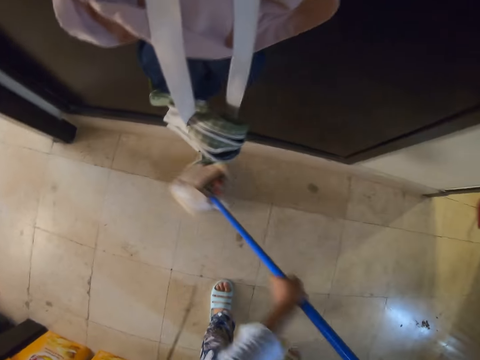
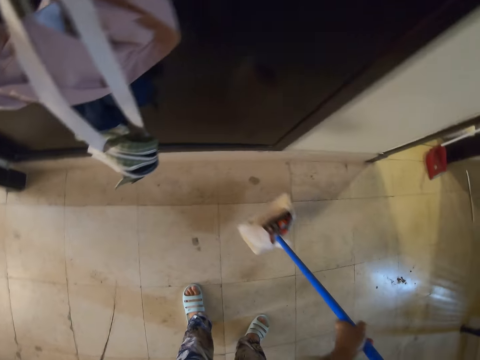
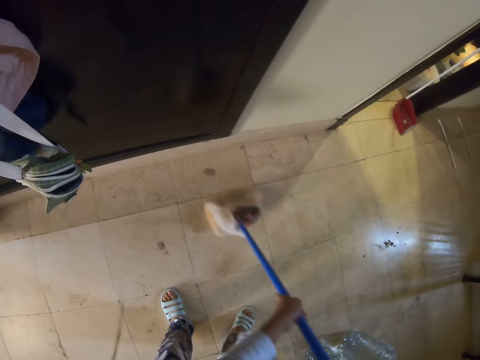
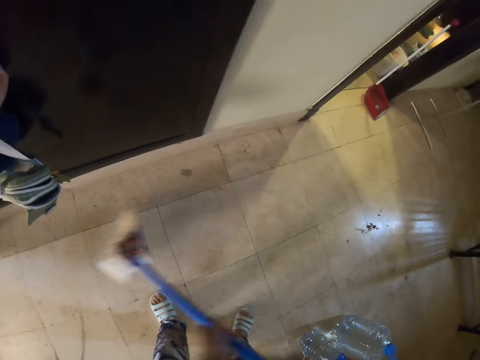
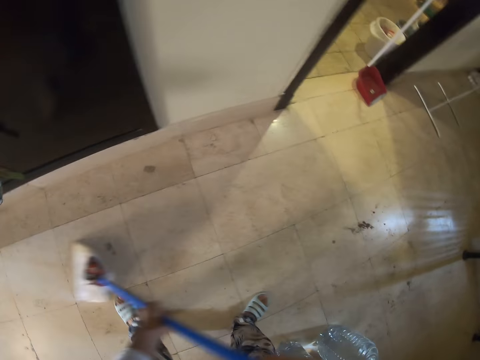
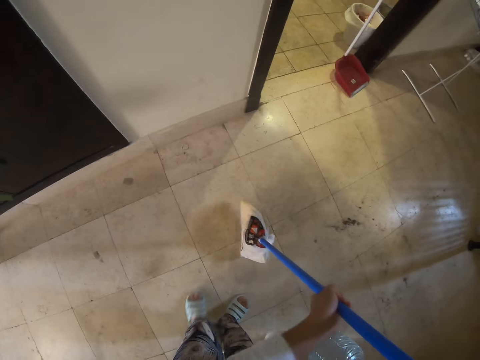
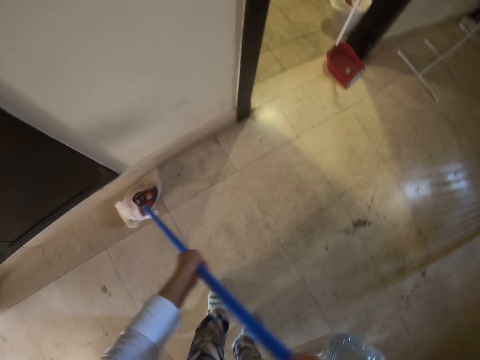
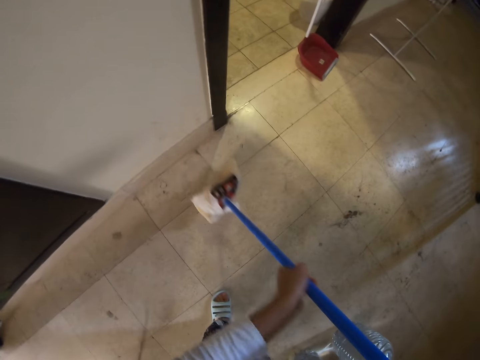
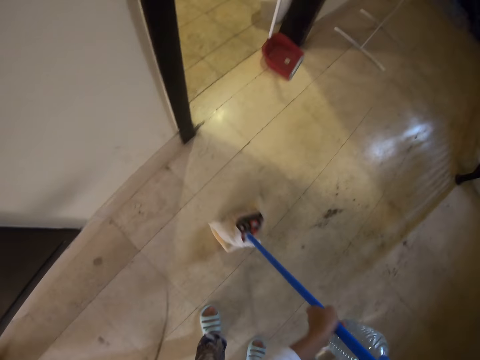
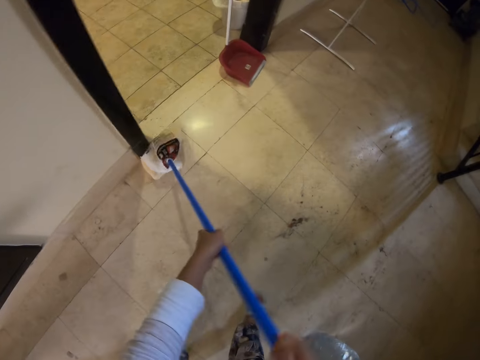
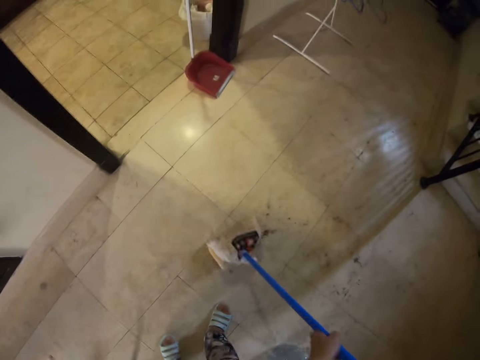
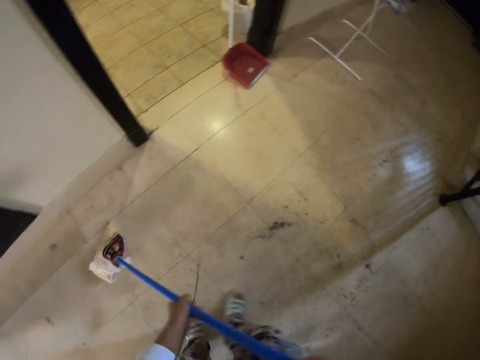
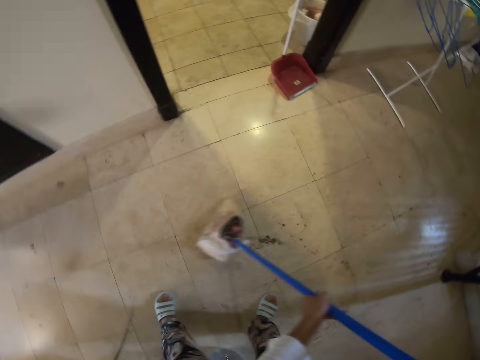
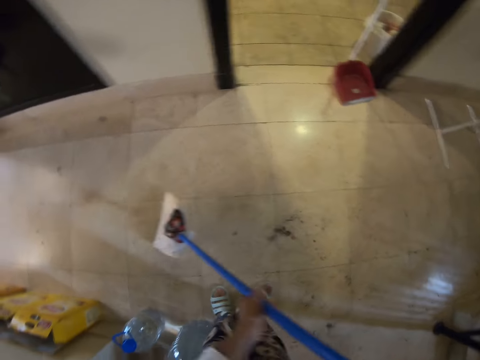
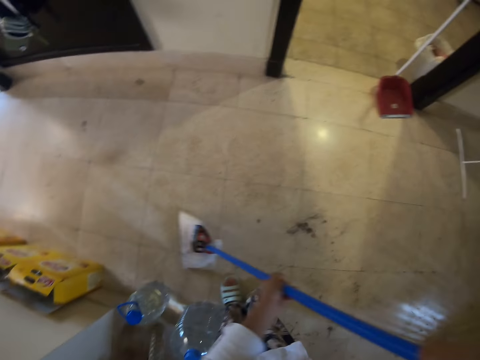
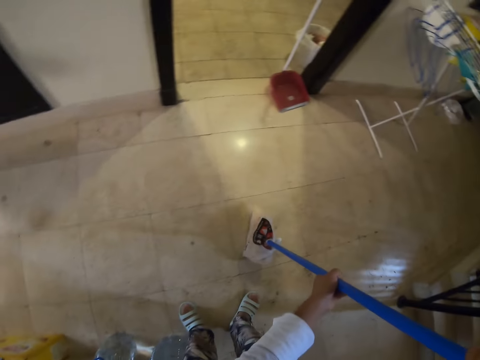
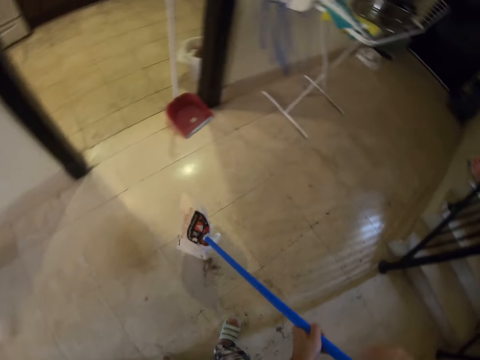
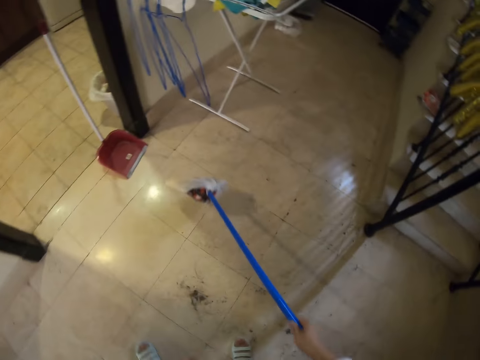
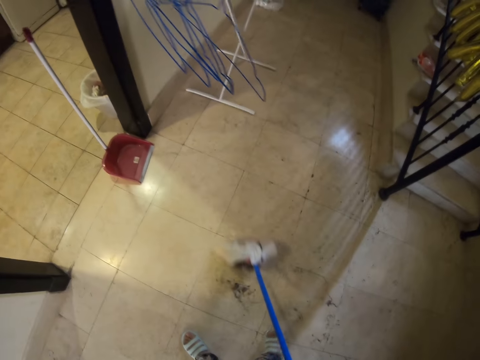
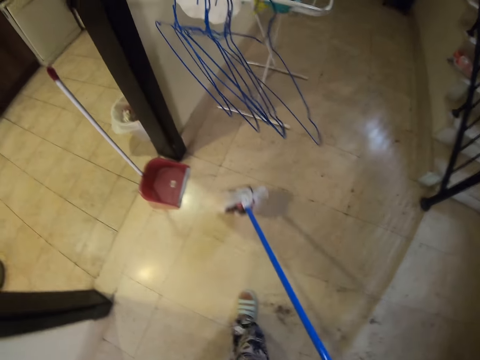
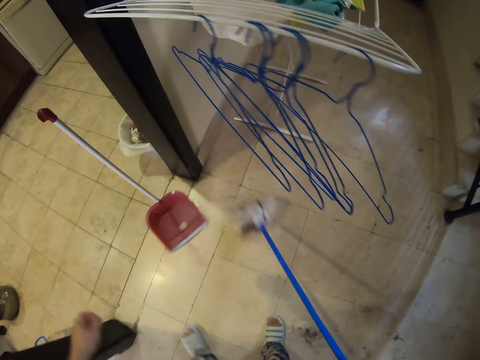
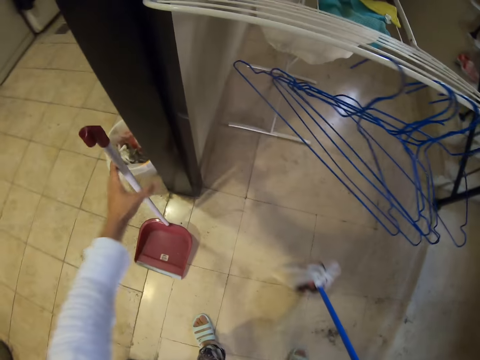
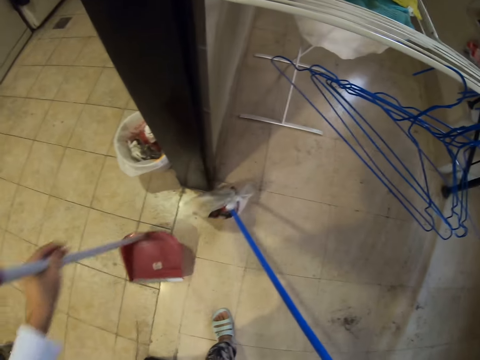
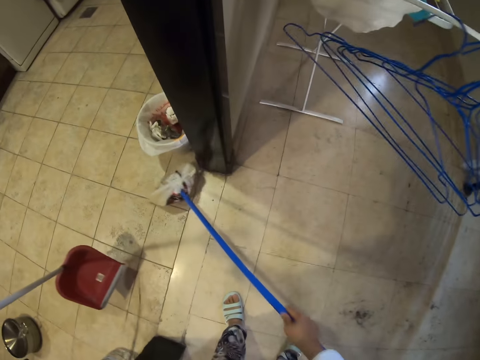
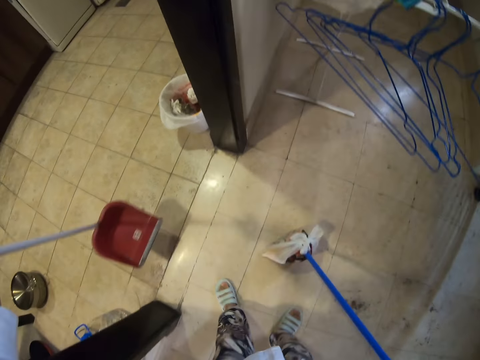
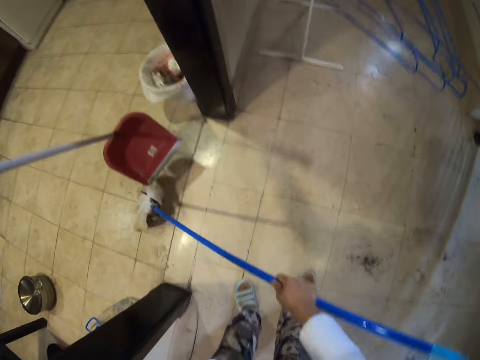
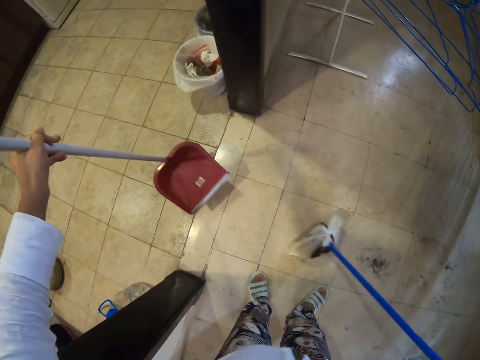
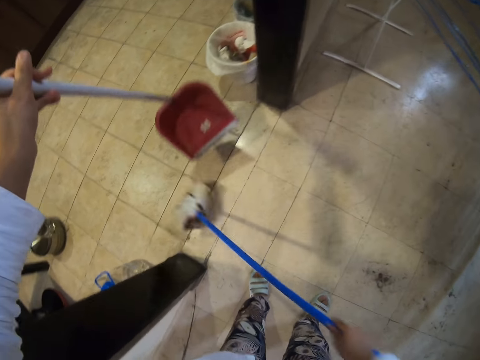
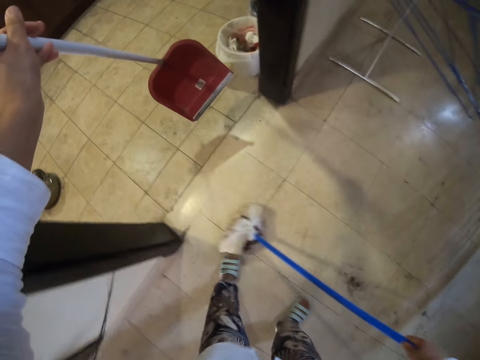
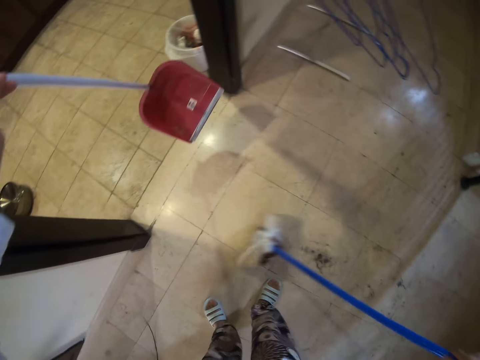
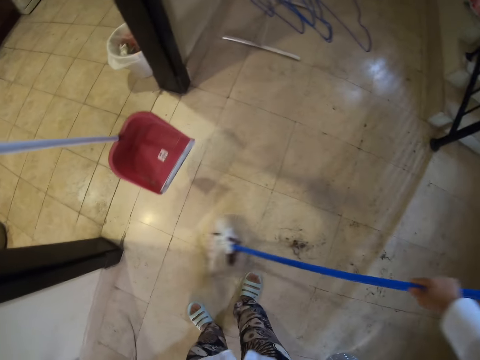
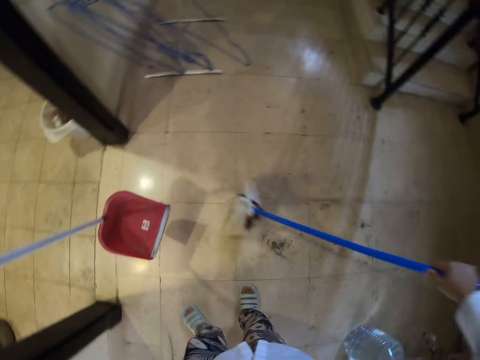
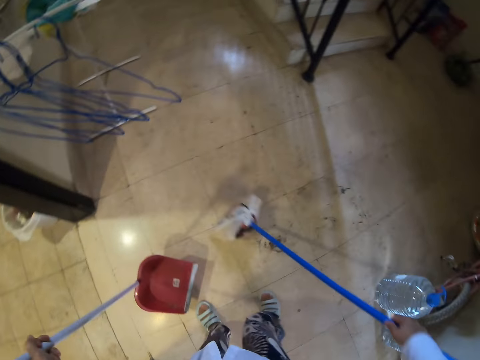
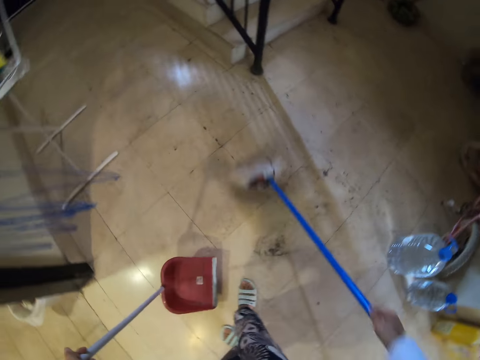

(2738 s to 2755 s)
The camera wearer picks up a dust pan. They sweep the house holding the dust pan.

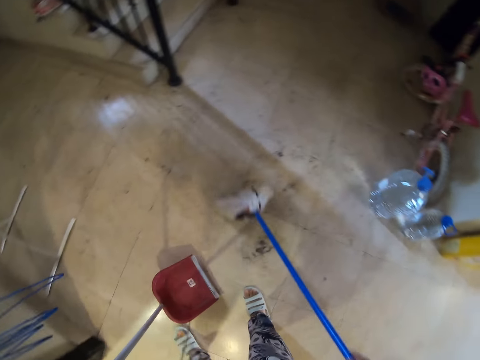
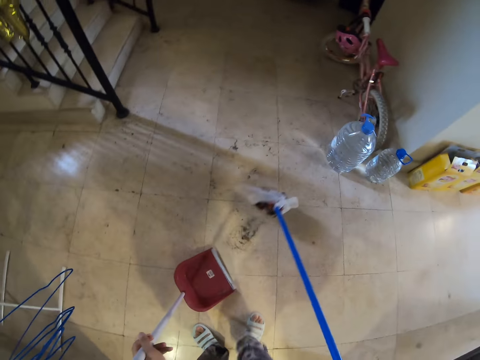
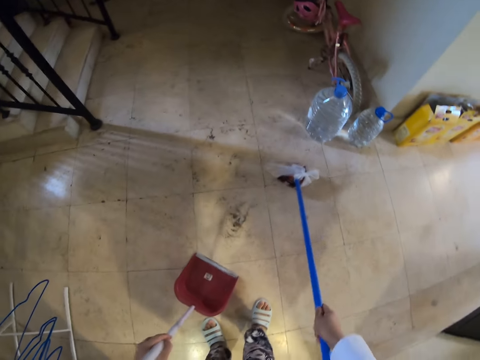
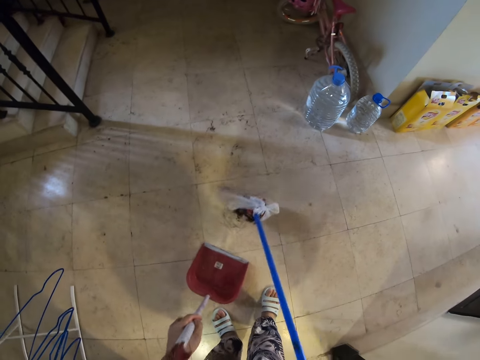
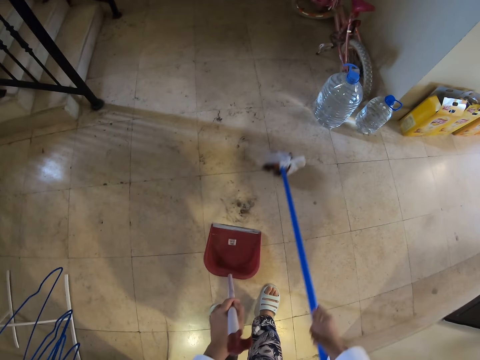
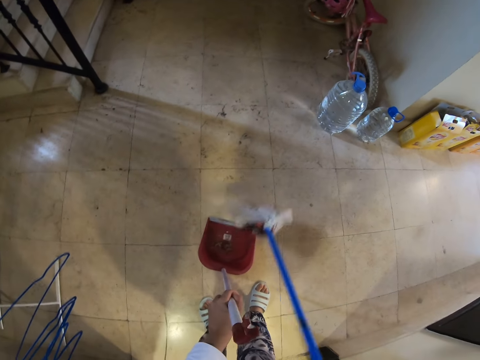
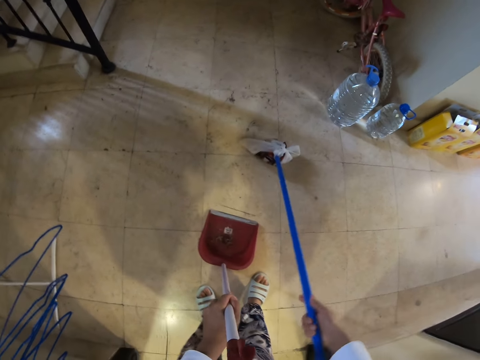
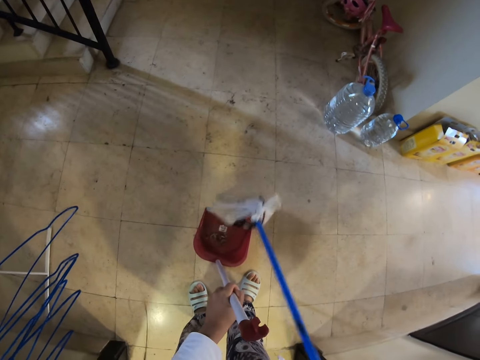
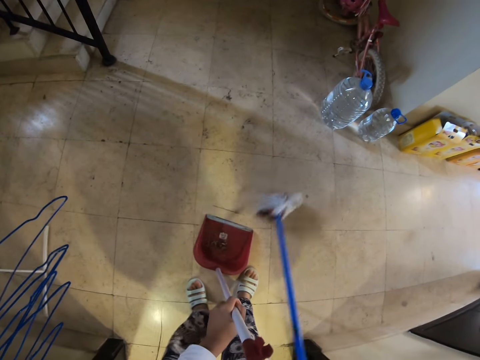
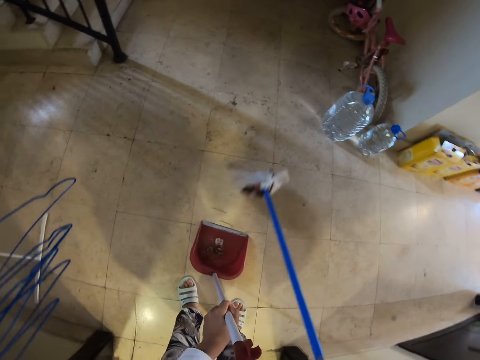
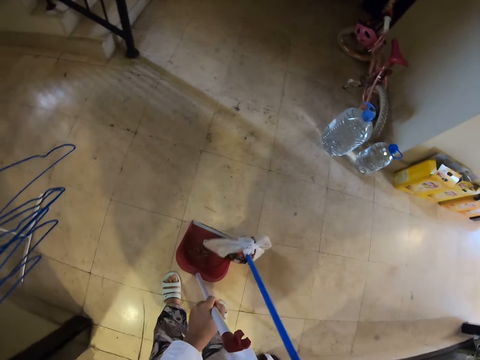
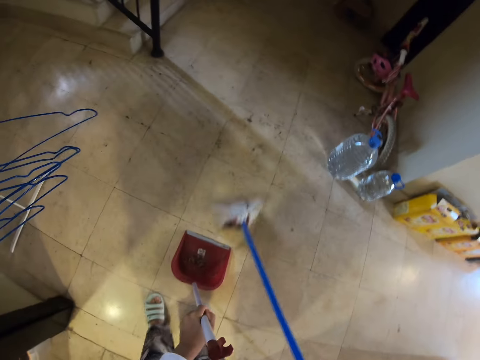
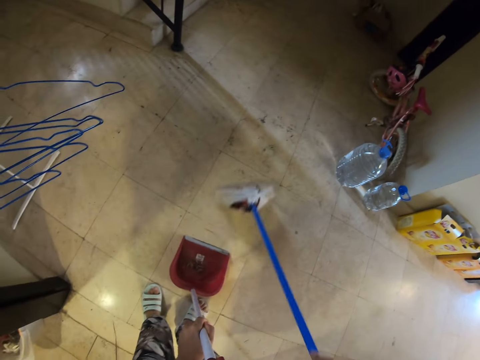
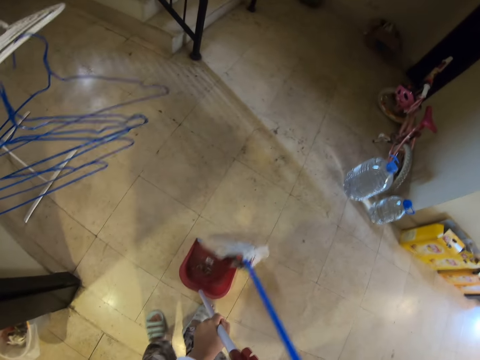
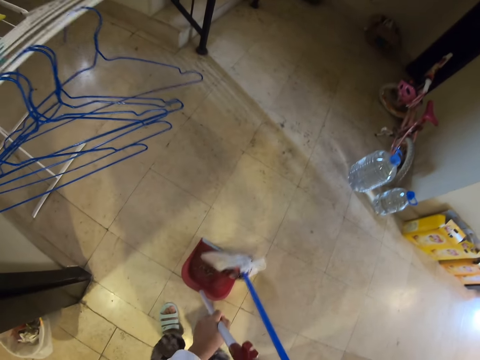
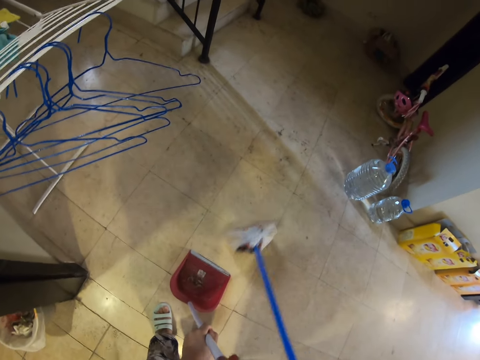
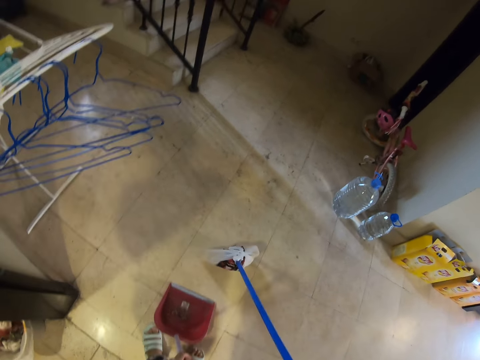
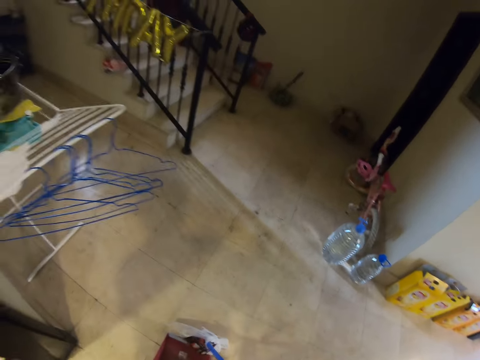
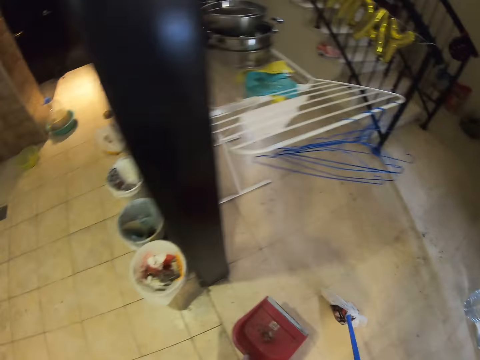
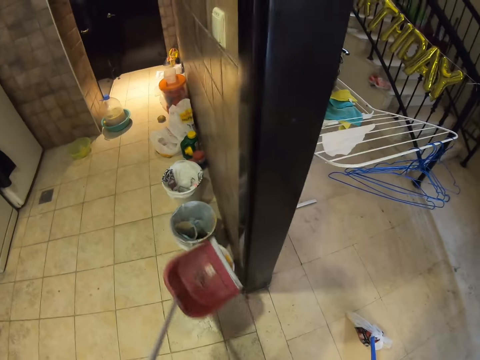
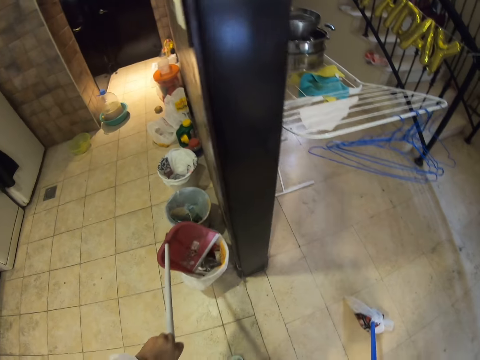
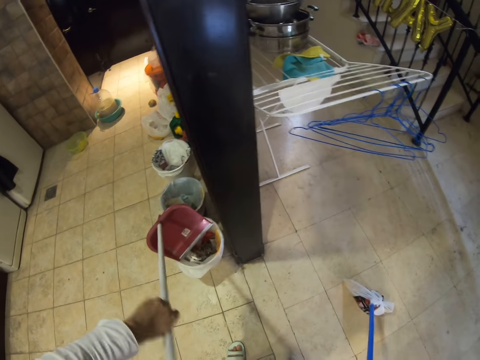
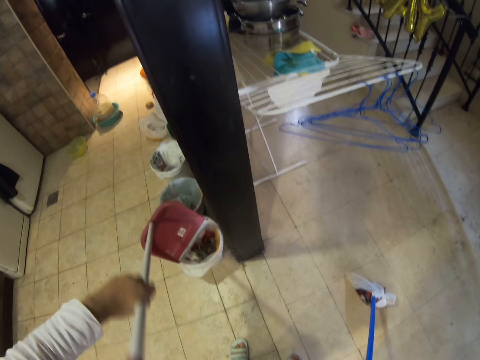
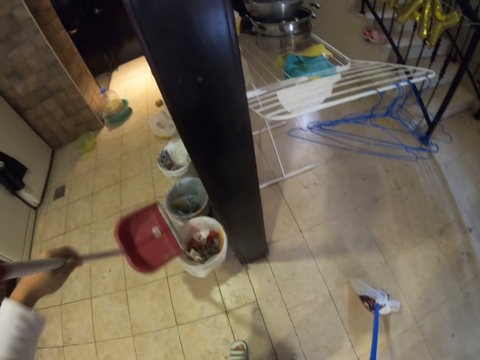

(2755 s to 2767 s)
The camera wearer sweeps dirt in a dust pan. They look around. They pour the dirt in a dust bin.
